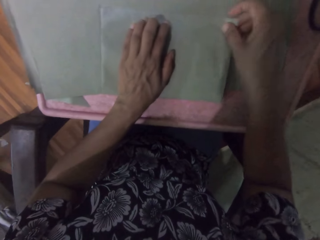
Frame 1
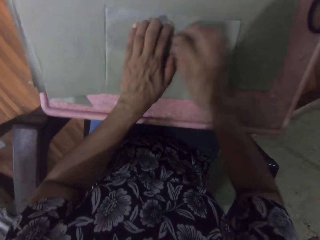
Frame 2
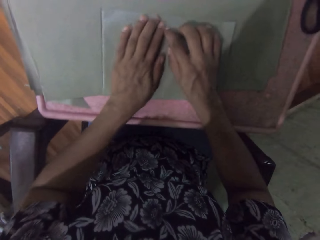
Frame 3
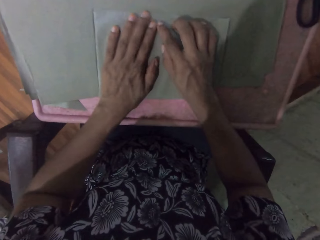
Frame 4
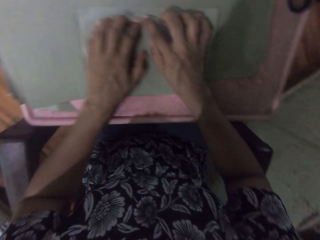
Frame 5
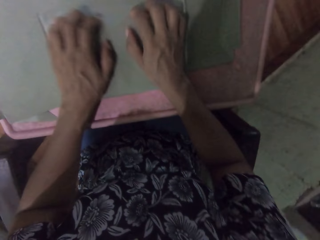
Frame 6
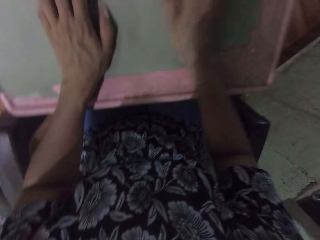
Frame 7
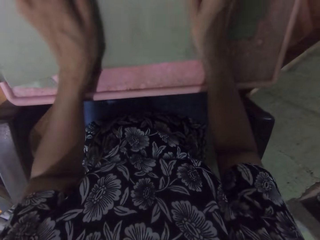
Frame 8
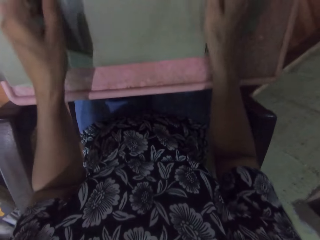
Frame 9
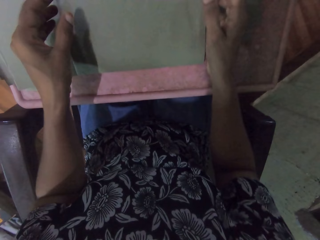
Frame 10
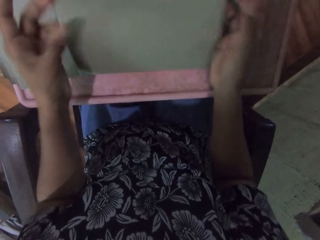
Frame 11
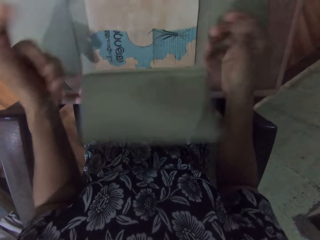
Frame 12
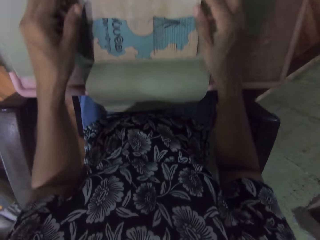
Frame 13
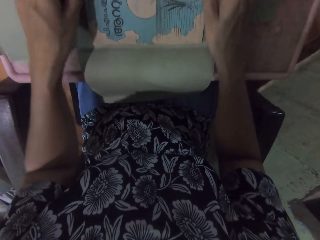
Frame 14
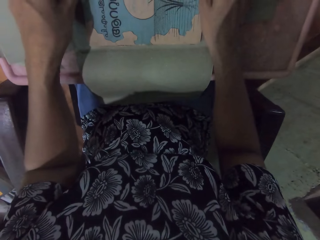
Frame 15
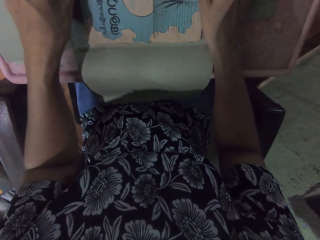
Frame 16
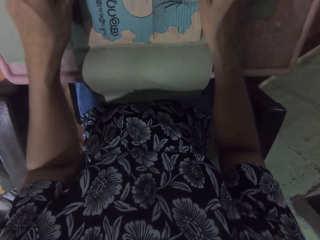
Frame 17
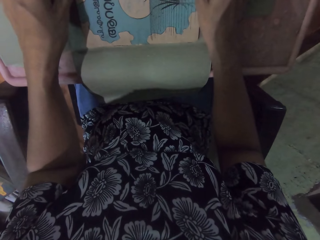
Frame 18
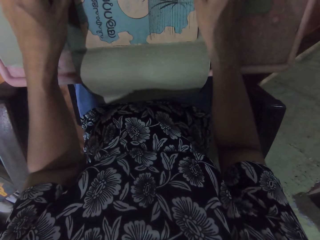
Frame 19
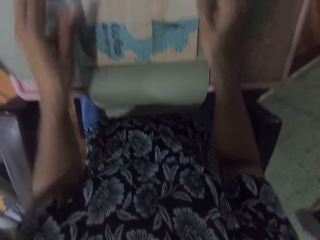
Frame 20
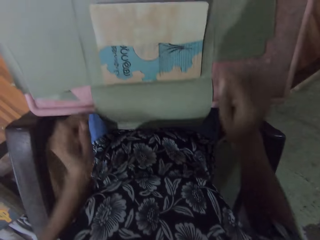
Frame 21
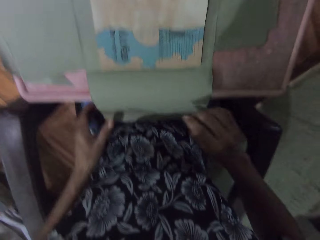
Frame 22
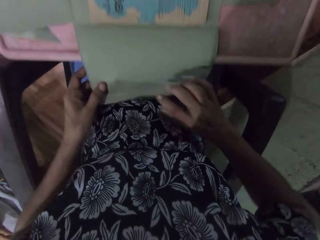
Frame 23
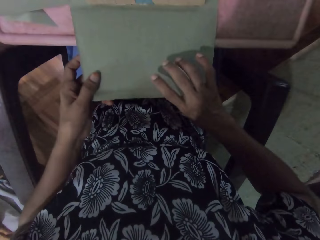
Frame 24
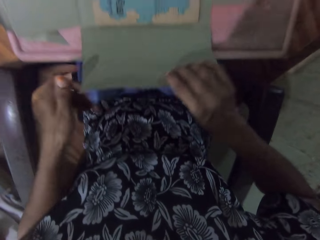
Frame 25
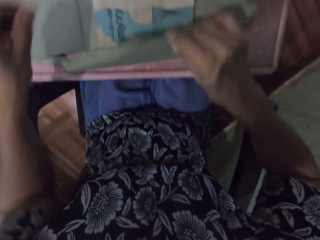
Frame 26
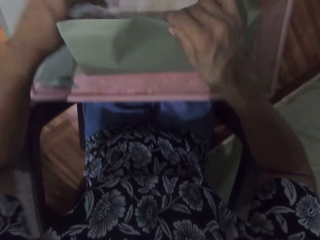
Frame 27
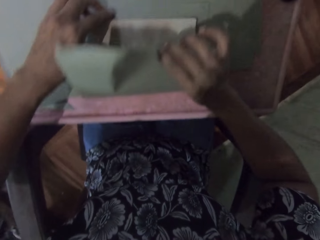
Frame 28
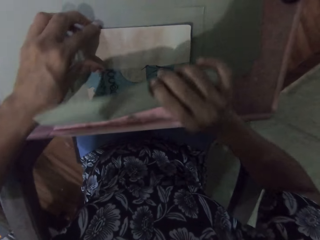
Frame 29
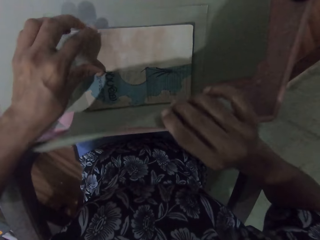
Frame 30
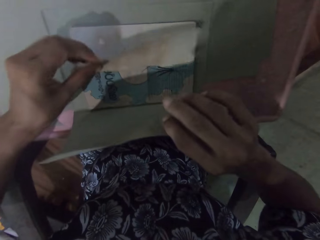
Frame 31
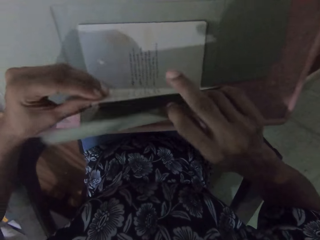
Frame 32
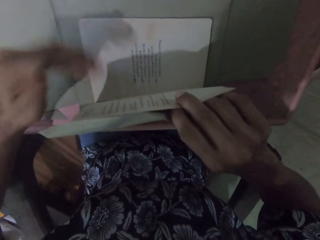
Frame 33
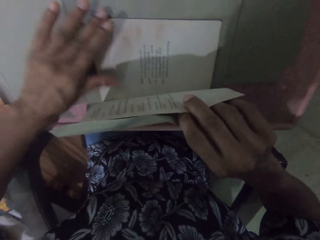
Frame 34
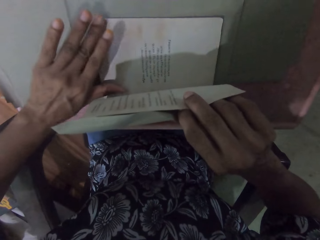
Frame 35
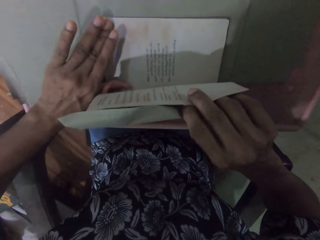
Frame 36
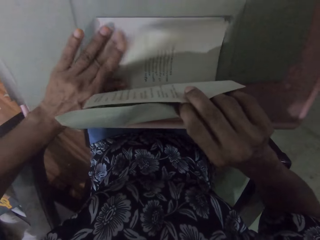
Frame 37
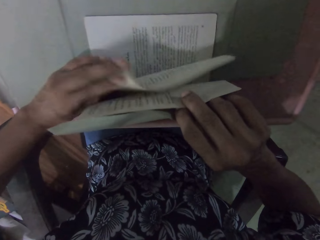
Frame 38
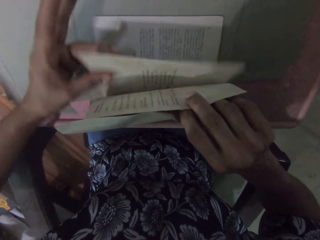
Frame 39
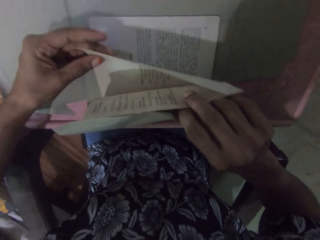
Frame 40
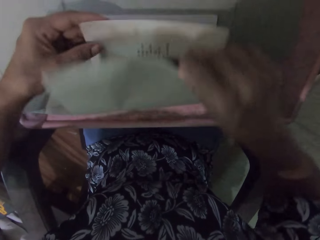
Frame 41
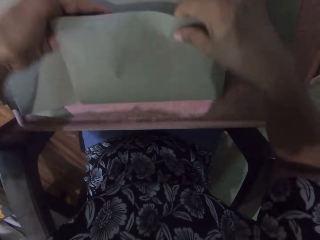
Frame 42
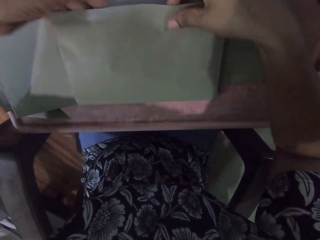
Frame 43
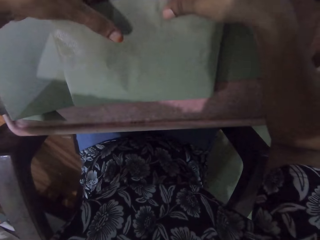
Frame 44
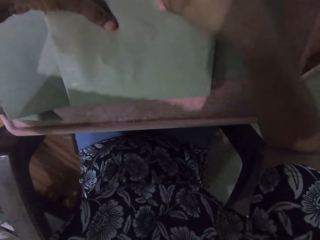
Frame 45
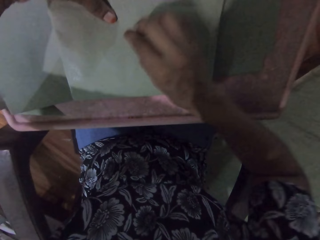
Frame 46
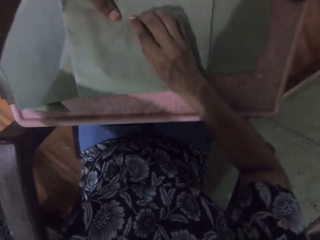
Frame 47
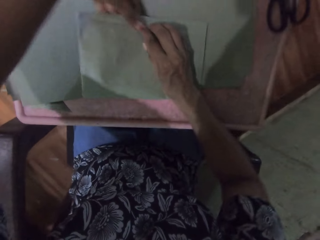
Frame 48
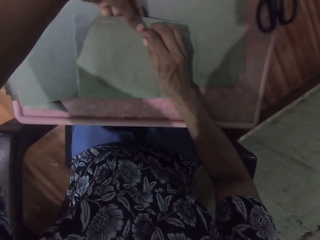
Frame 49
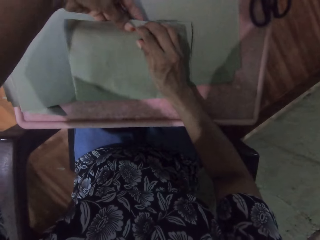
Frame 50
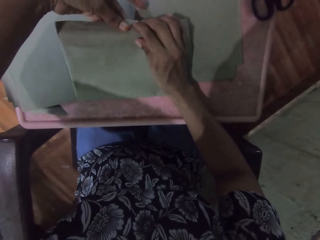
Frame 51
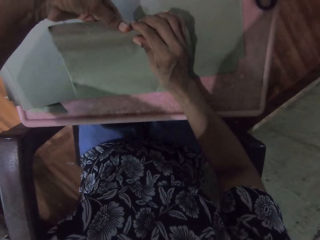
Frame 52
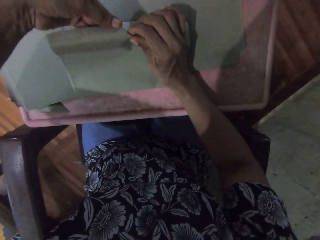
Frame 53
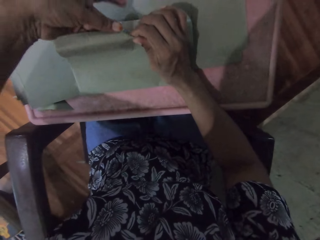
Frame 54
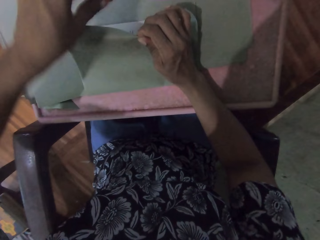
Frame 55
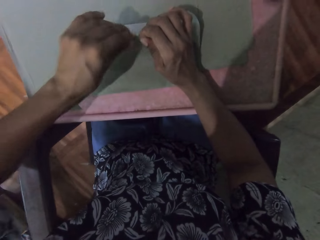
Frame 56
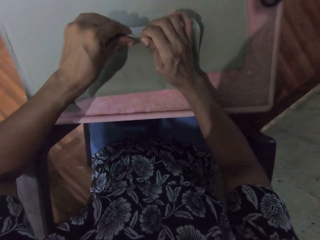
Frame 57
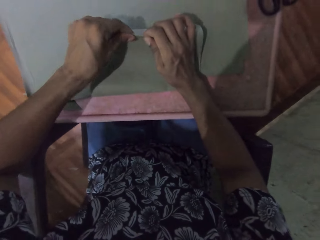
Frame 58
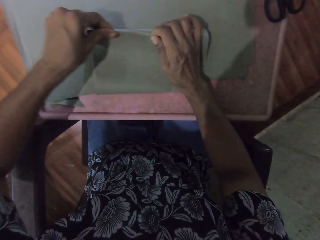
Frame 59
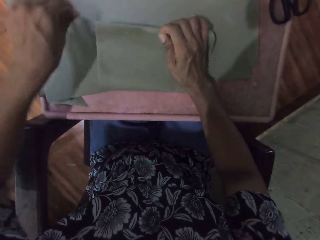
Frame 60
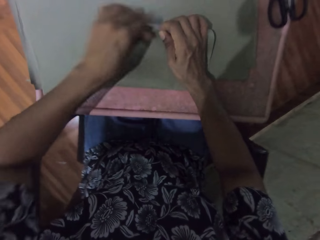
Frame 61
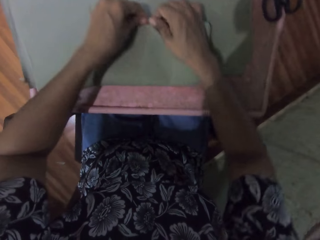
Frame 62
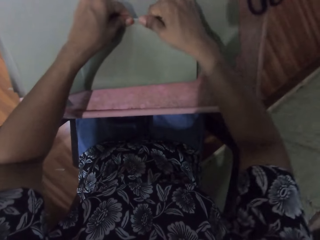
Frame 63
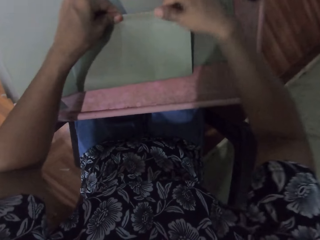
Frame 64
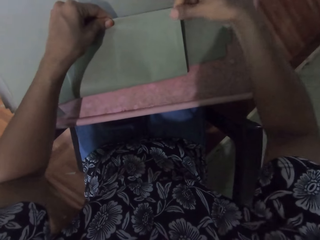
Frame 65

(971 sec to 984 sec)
The camera wearer smoothens the cardboard paper on the book on the table with both hands. She opens the cardboard paper on the book on the table with both hands. She adjusts the book on the cardboard paper on the table with both hands. She covers the book on the table with the cardboard paper in both hands. She flips the cover of the book on the table with her left hand. She holds the cover of the book with her right hand. She flips a page on the book with her left hand. She wraps the book on the table with the cardboard paper with both hands.

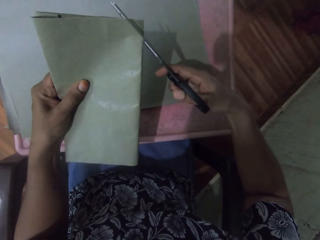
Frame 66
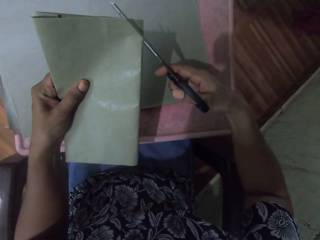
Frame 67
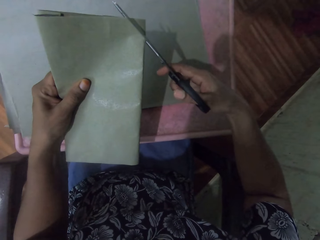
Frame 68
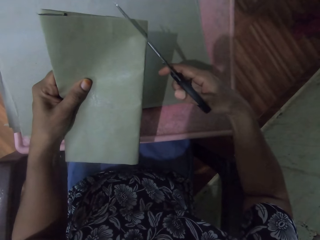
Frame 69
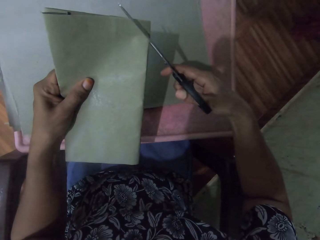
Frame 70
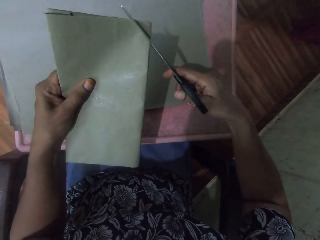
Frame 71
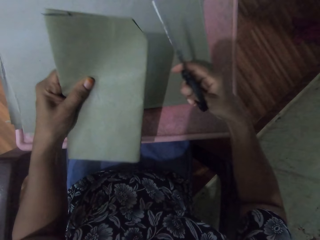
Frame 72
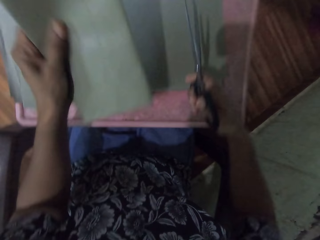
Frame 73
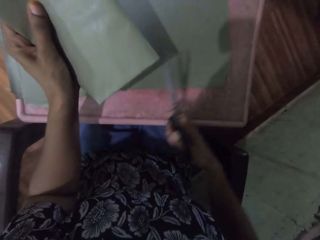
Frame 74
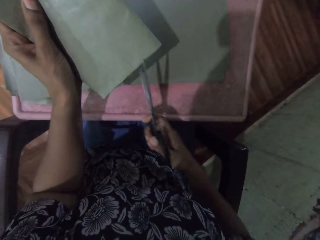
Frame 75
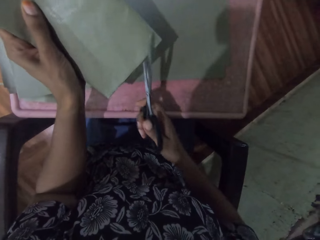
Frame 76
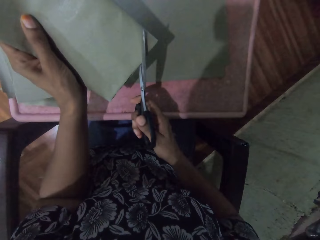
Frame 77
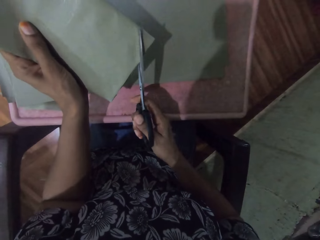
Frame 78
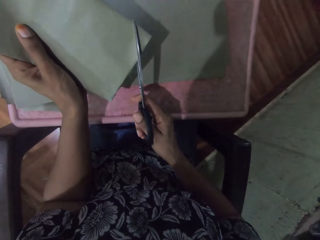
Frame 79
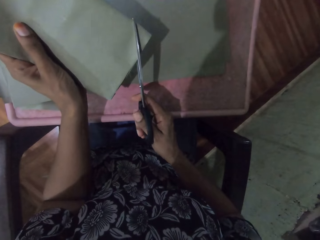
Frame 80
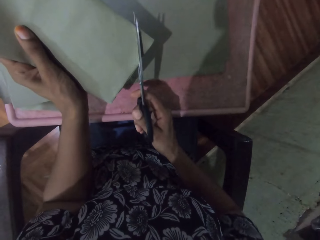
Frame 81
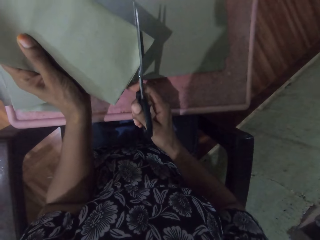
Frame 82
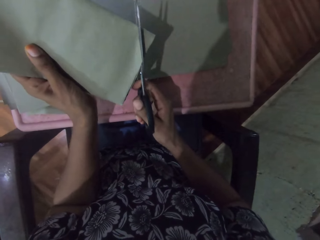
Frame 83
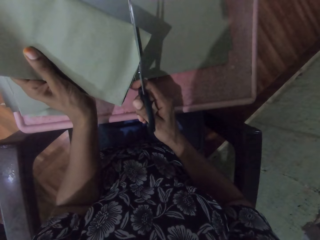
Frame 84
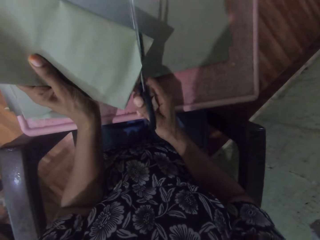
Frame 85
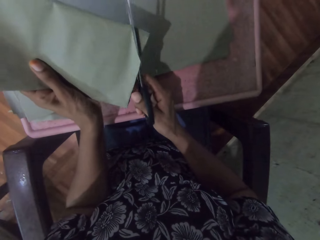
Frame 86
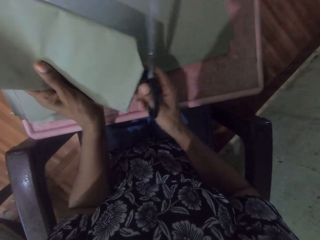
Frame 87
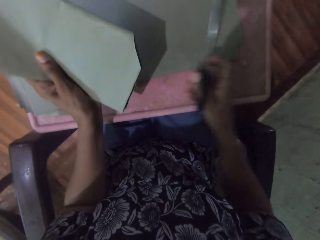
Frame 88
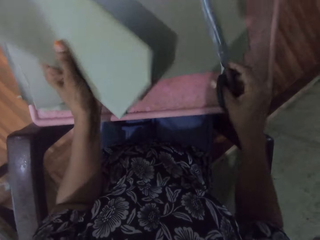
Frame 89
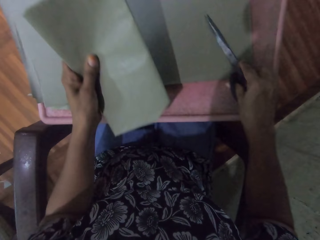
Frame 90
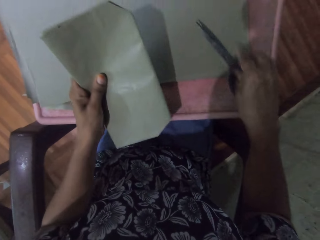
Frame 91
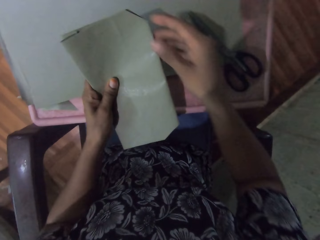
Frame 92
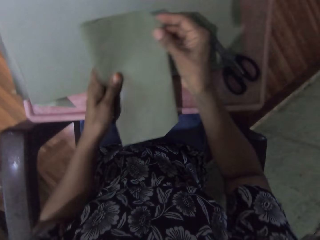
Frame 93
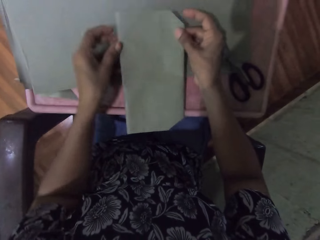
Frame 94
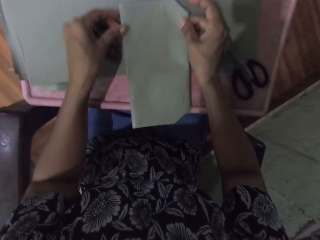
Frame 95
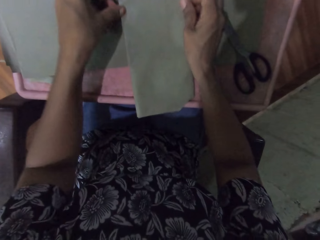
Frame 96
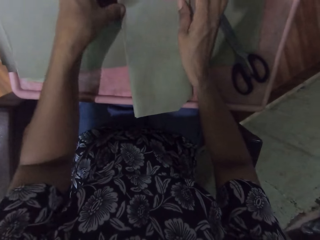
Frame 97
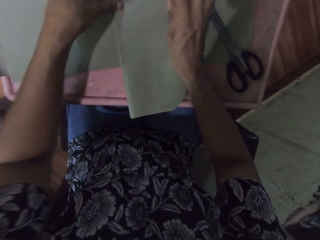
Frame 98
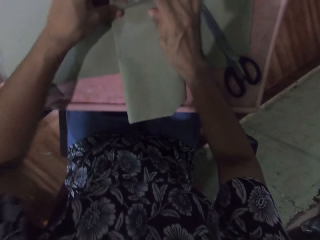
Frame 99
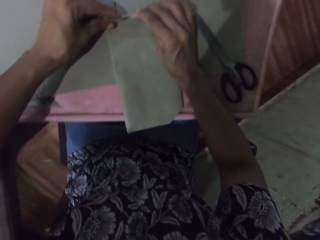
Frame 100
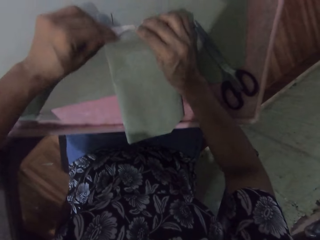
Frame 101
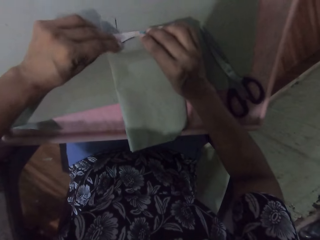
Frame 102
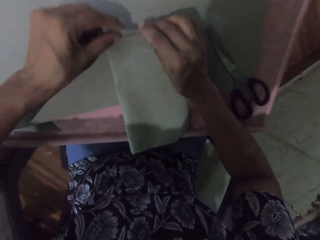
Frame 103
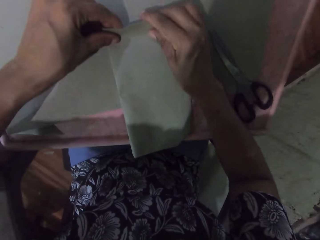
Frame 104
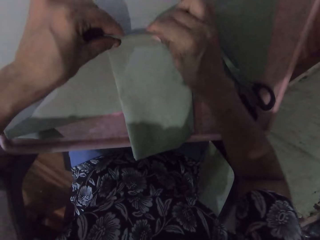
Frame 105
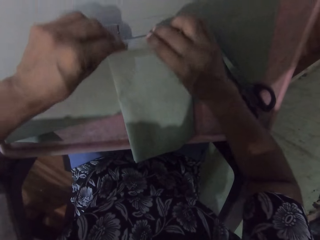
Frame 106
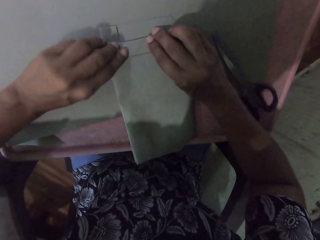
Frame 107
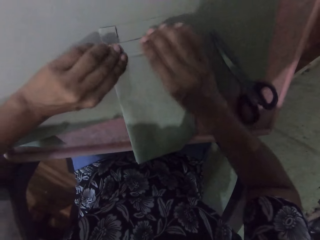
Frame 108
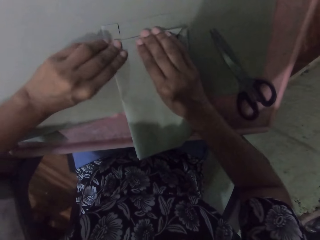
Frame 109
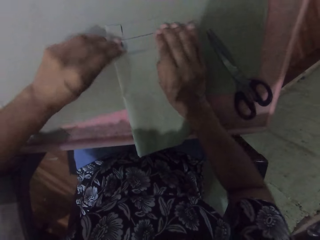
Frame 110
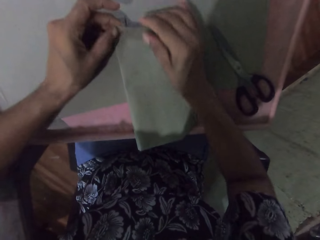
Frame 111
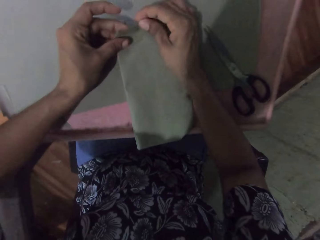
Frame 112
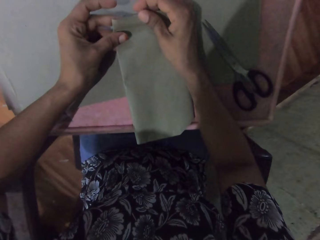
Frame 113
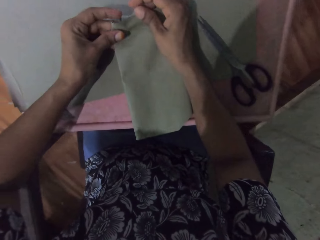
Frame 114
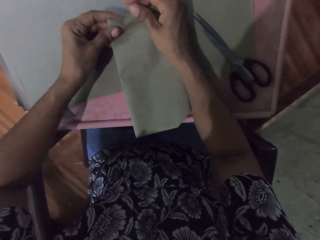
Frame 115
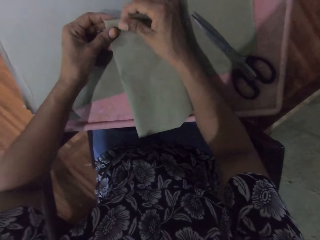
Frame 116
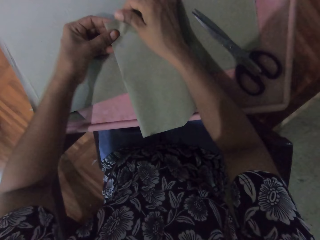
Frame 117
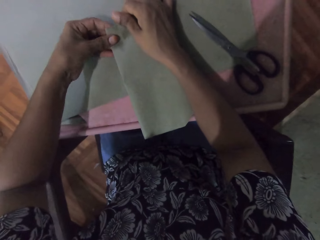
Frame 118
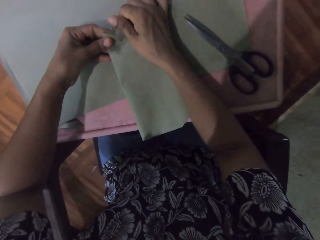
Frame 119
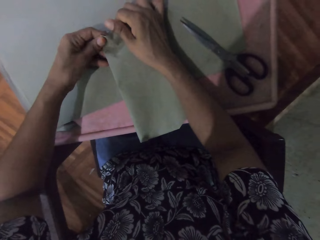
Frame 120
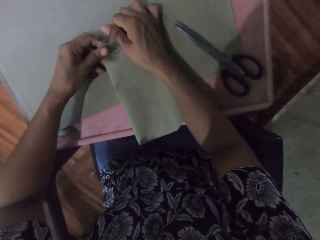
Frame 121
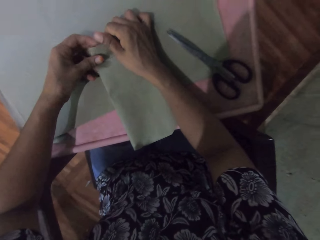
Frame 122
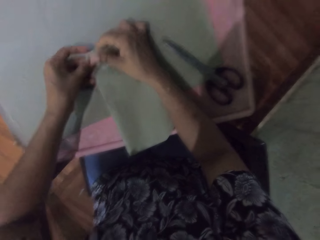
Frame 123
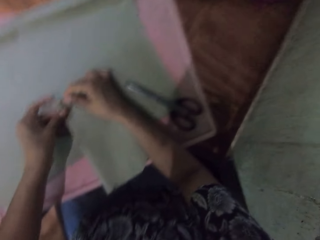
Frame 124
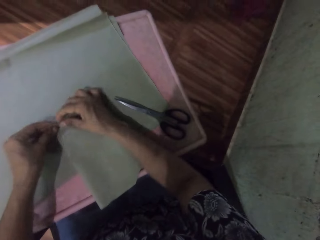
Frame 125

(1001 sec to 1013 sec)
The camera wearer cuts the edge of the book in her left hand with the scissors in her right hand. She drops the scissors in her right hand on the table. She takes the scissors. She adjusts the edge of the book in her left hand with her right hand. She places the book in her hands on the table. She wraps the book on the table with the cardboard paper with both hands.
